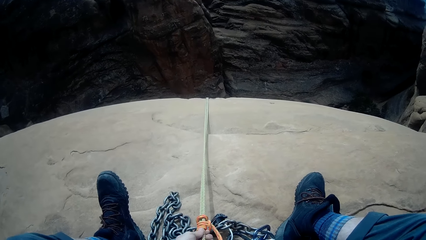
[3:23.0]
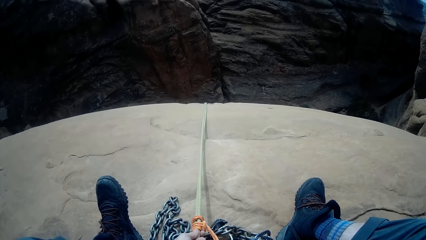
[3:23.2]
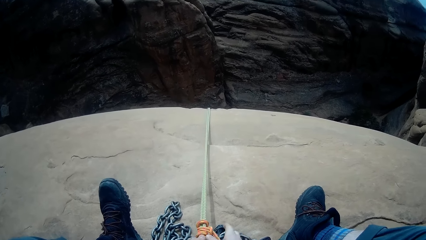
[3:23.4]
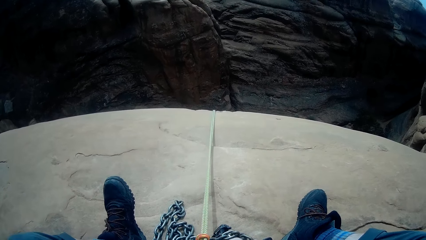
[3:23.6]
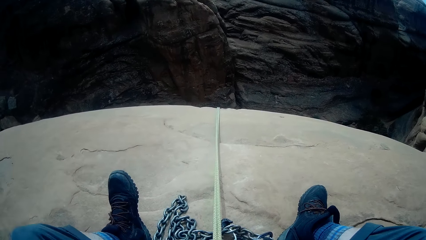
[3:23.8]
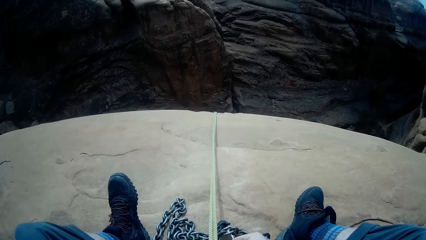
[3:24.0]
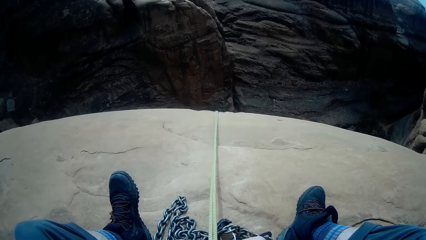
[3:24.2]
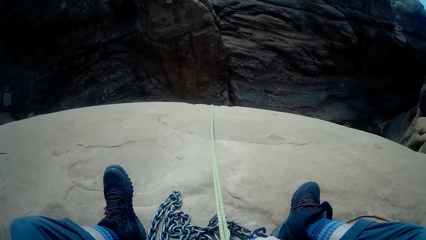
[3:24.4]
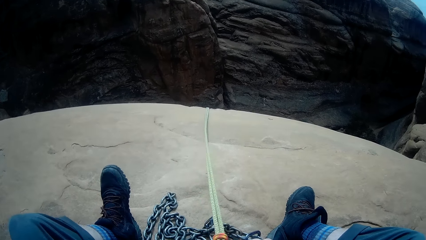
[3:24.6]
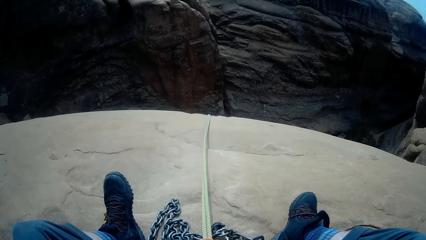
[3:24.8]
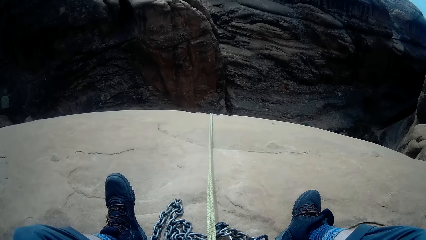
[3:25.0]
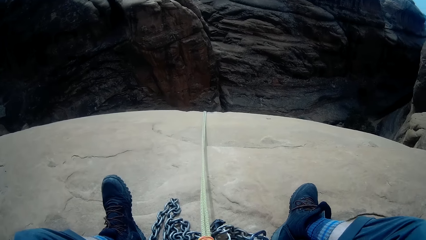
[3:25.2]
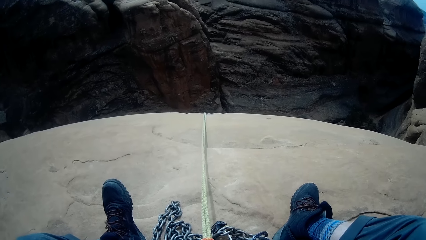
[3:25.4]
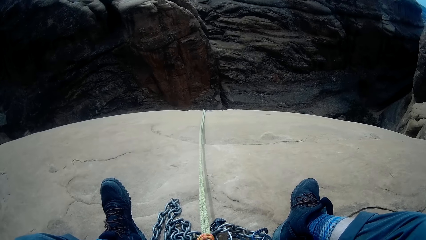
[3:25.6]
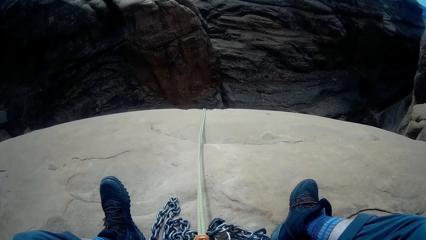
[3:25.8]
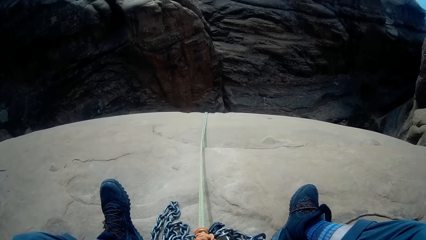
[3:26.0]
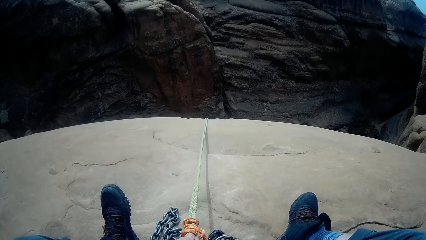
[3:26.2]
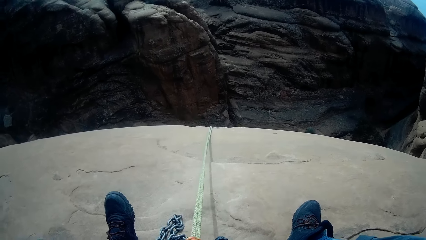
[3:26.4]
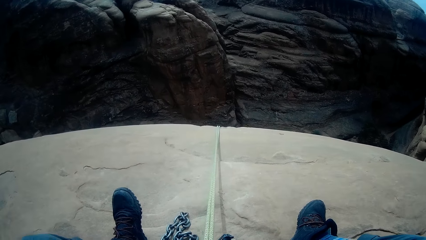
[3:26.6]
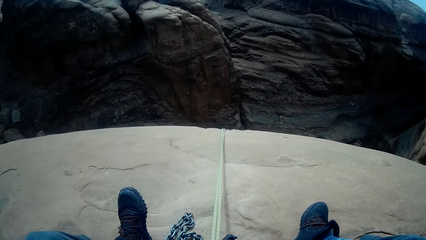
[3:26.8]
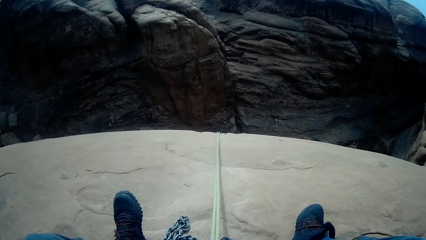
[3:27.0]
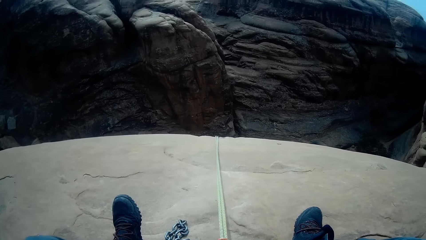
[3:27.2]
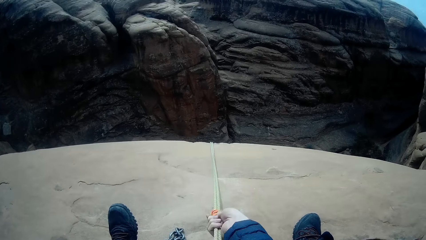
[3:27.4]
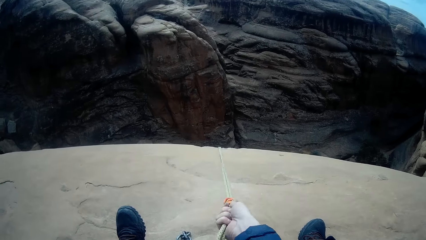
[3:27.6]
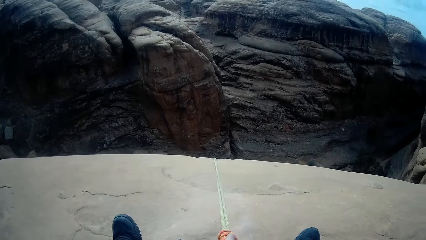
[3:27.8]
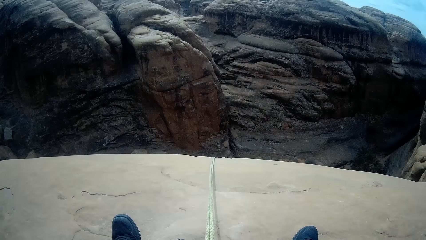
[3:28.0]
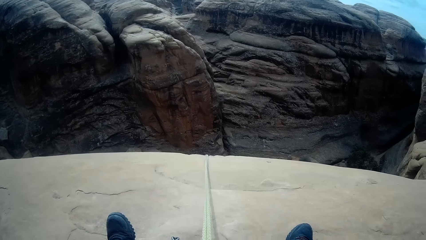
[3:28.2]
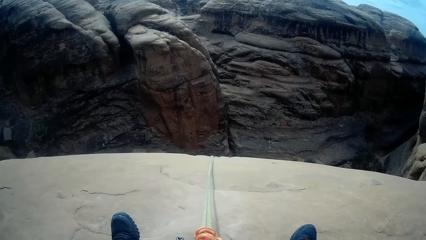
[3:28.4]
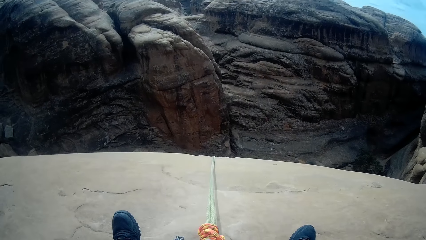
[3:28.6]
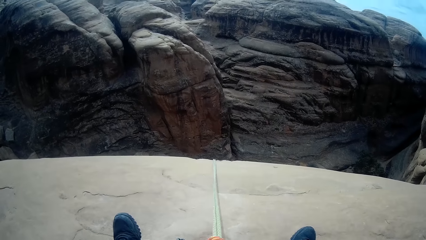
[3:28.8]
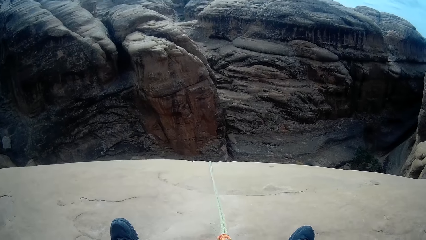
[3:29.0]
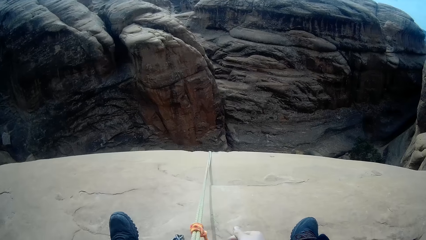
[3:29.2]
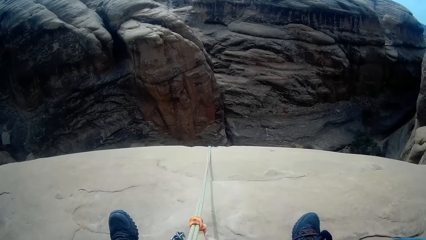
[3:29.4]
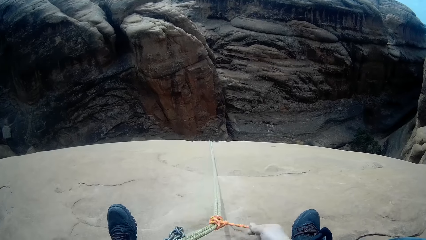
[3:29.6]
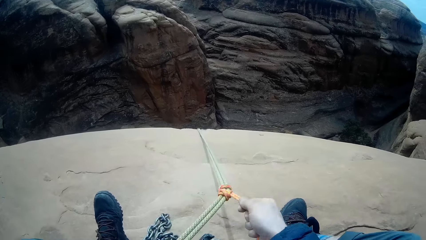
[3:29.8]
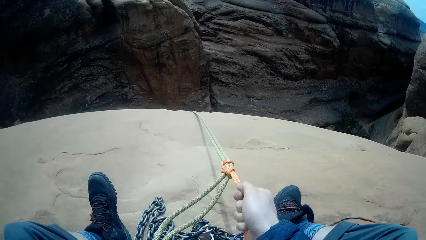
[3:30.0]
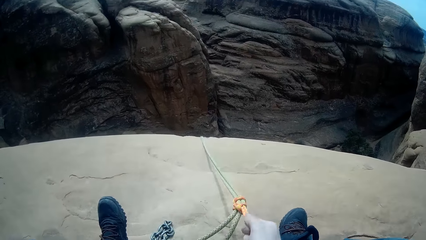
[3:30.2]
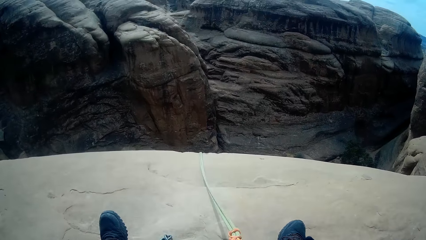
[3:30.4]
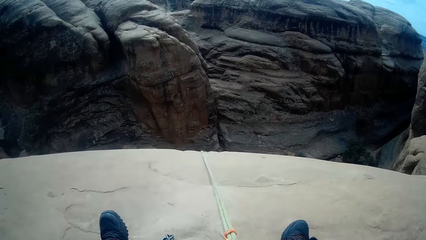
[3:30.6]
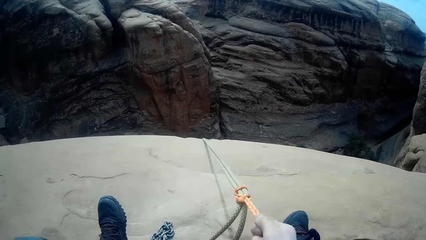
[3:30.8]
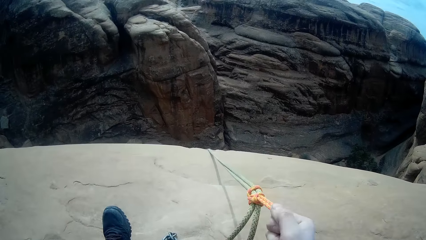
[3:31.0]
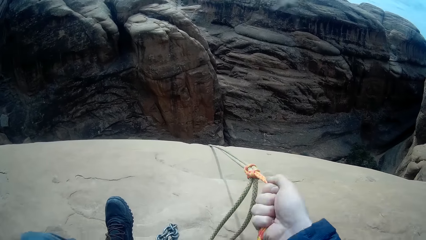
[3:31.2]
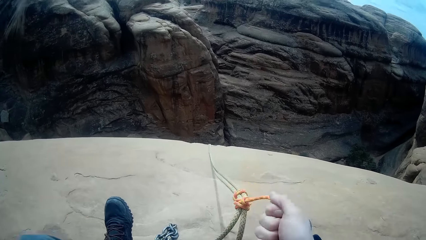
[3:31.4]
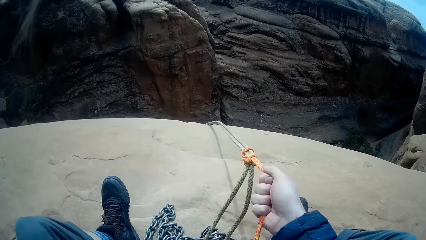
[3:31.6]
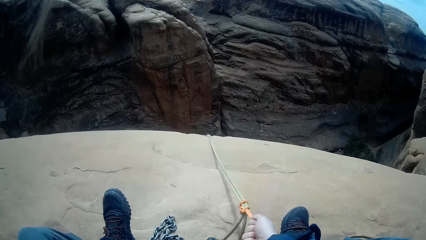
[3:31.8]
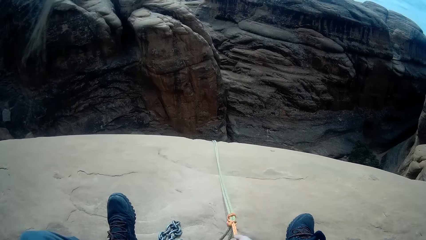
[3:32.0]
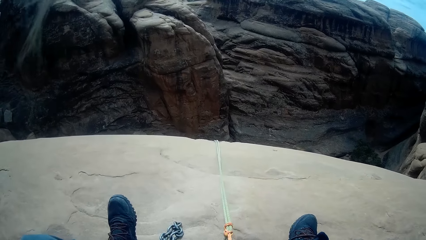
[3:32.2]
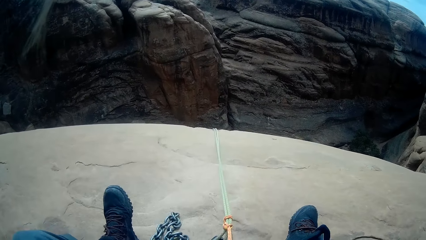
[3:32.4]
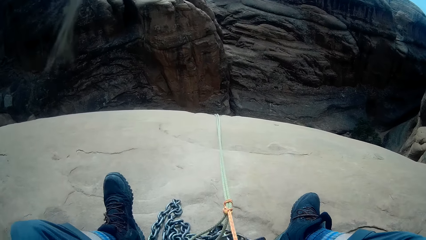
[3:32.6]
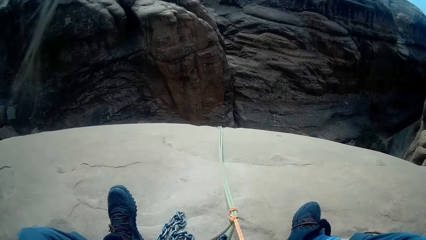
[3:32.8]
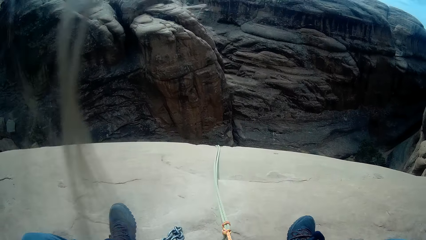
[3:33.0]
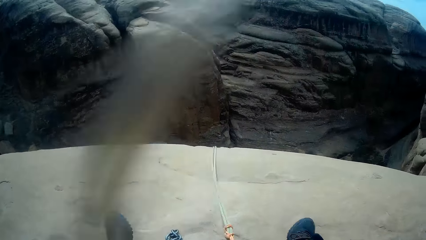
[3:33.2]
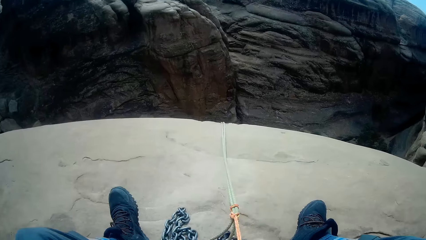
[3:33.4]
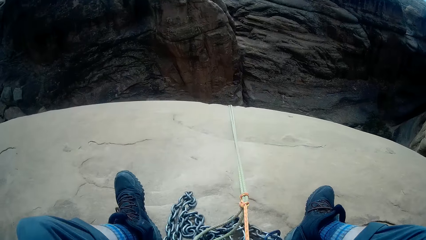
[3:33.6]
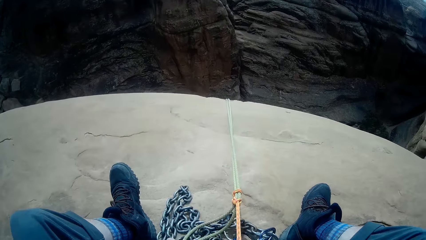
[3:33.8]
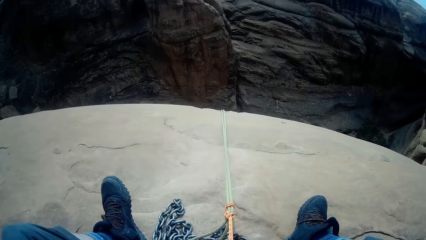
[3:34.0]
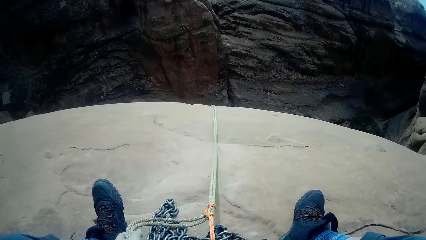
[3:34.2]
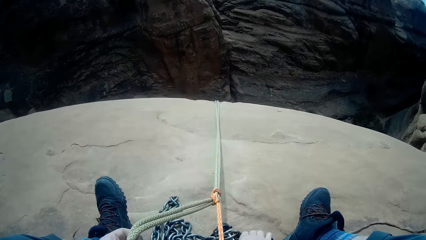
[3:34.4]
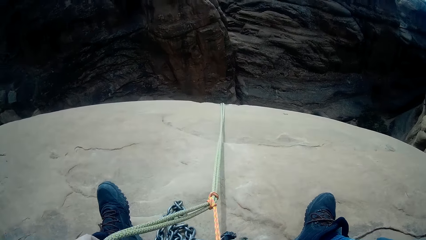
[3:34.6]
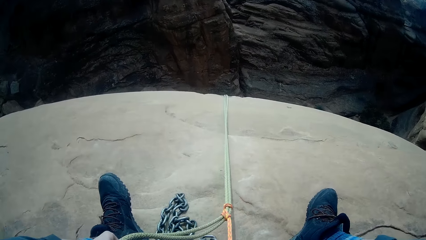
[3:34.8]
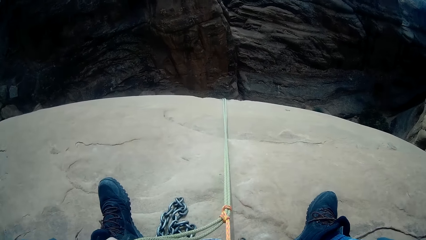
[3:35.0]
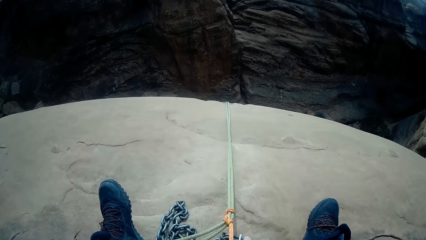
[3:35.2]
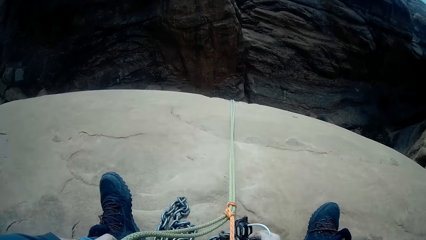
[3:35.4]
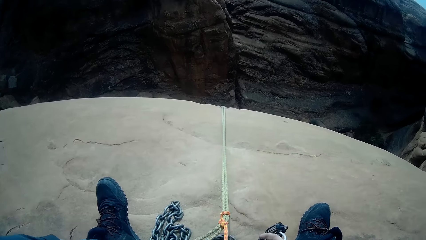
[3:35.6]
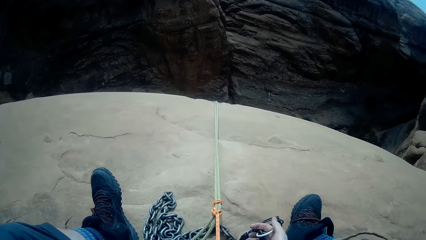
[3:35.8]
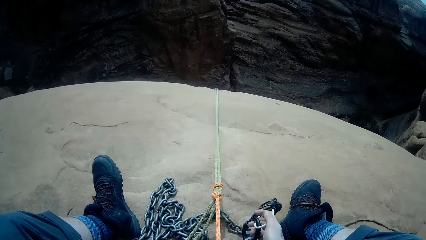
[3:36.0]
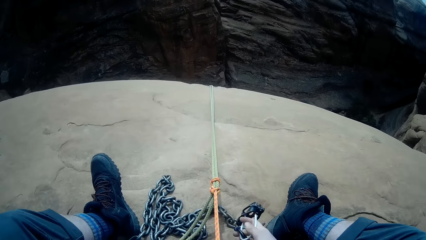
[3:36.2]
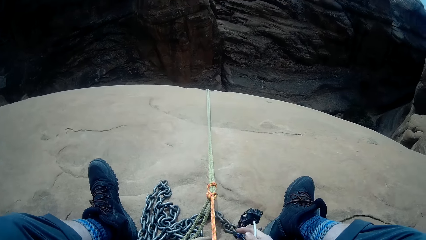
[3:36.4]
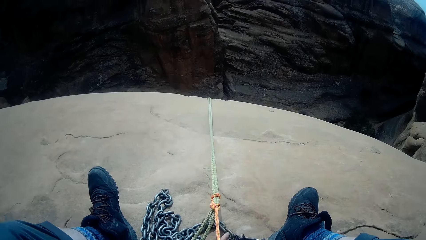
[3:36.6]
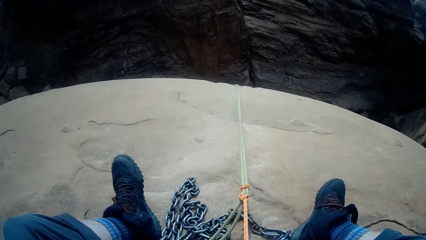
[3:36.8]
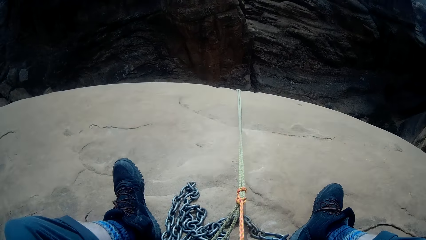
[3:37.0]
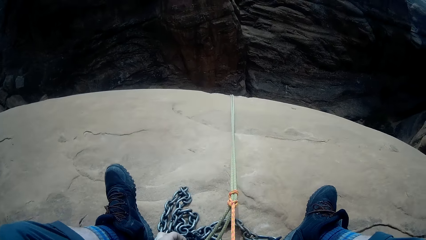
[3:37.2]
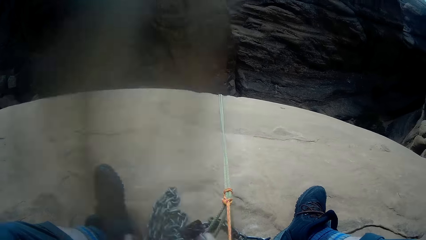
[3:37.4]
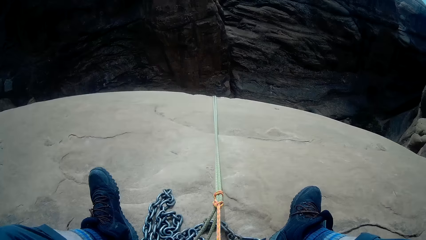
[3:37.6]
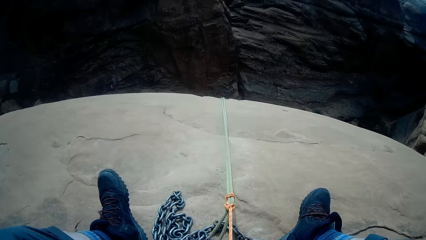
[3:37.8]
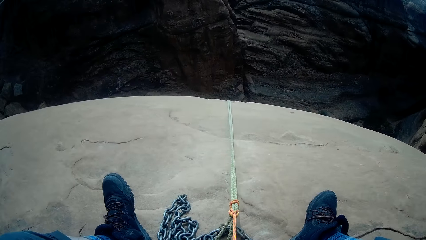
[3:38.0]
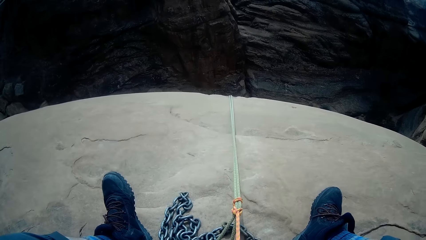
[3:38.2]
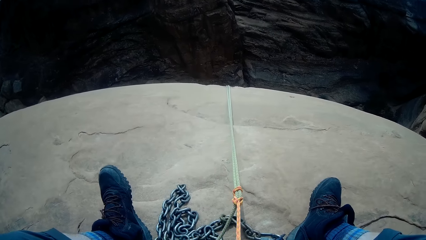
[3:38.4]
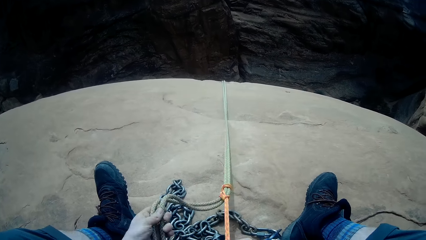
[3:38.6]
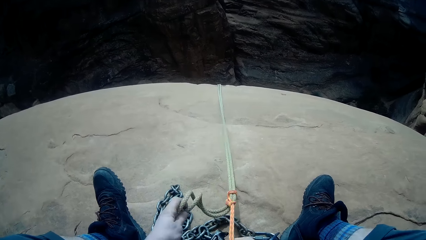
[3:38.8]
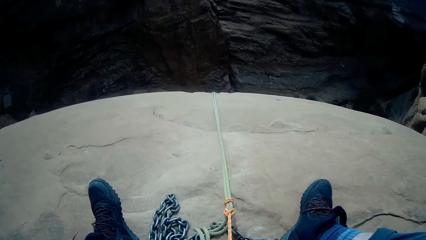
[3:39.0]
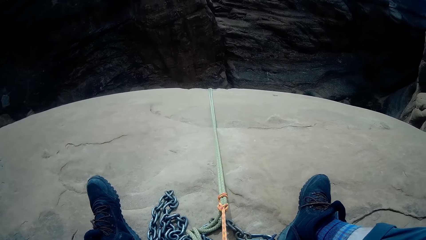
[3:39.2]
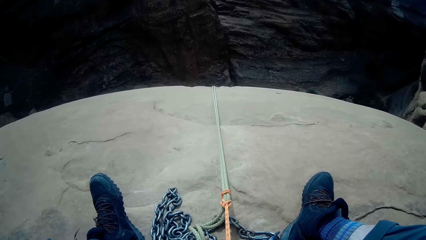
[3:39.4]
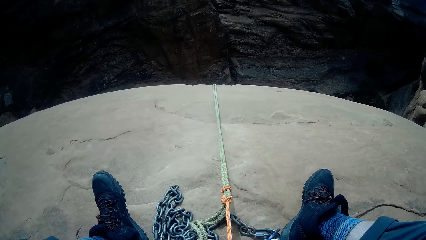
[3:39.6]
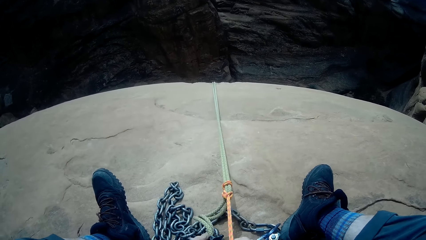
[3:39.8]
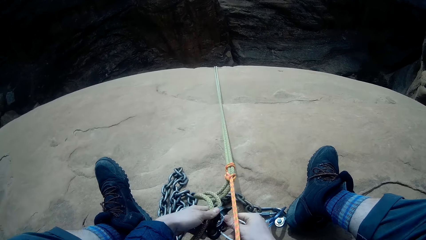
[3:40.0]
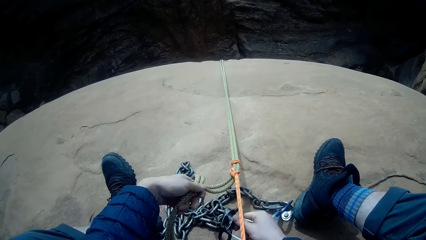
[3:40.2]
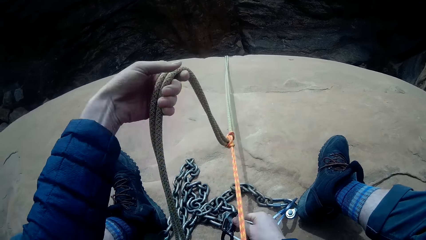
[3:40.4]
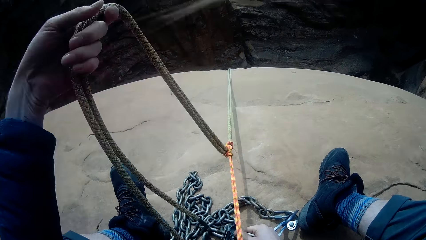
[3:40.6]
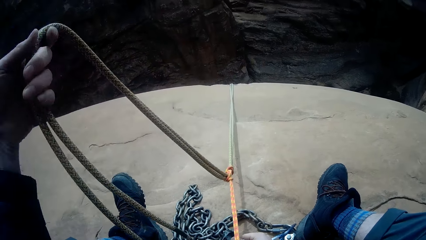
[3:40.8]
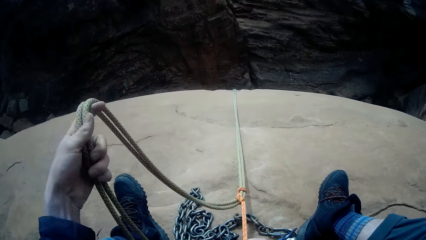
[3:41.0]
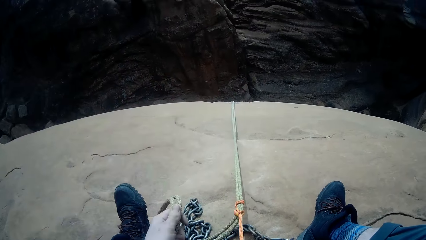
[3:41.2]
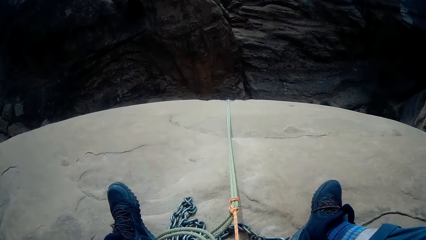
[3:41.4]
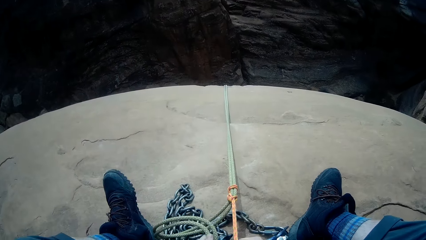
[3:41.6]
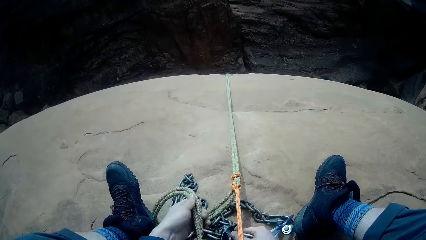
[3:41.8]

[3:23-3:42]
The camera wearer pulls the rope. He picks up the climbing carabiner with his right hand. He moves the rope. He adjusts the climbing rope.
